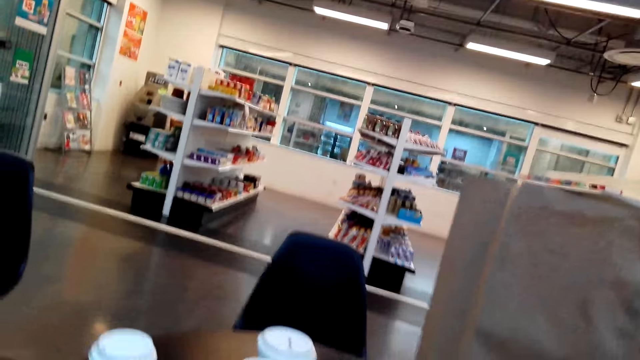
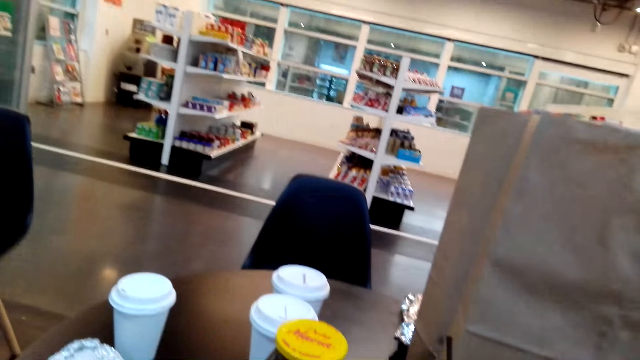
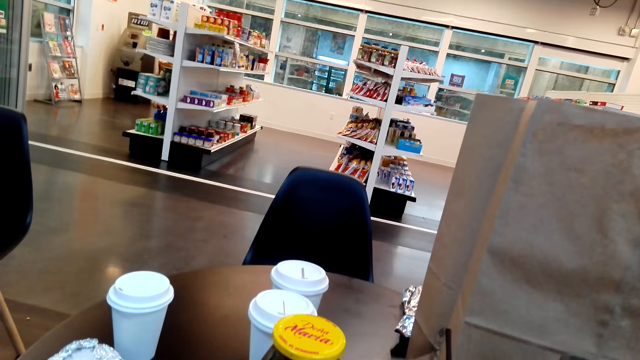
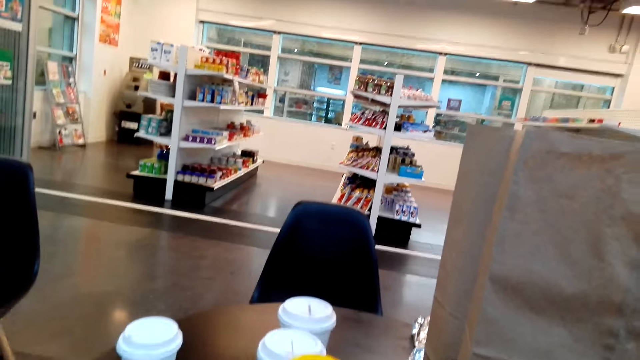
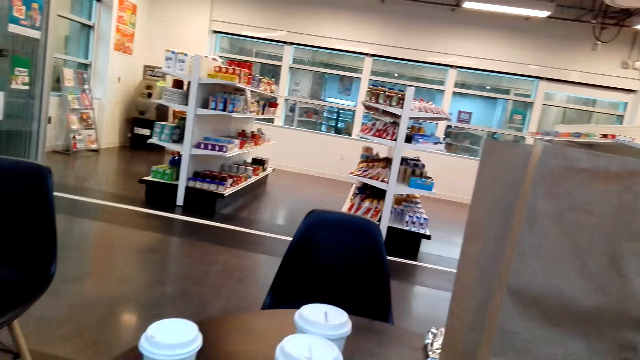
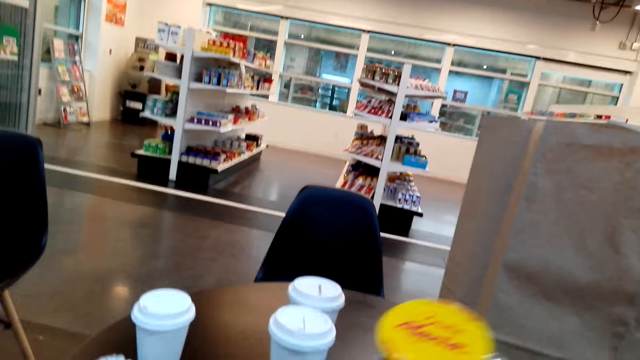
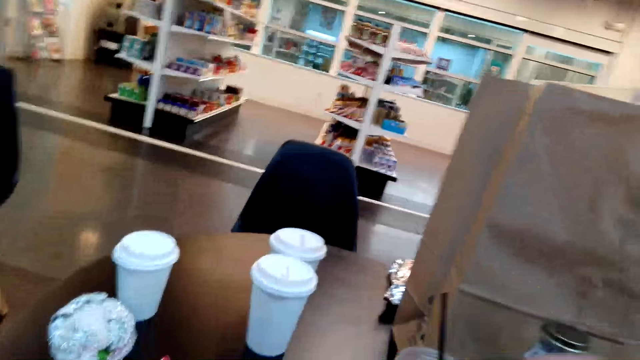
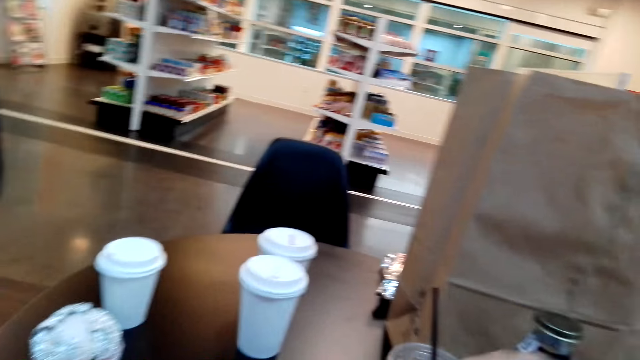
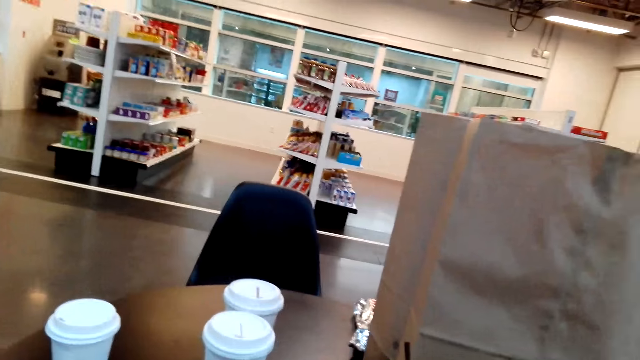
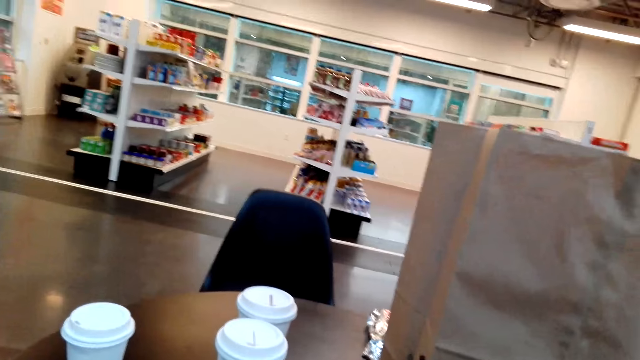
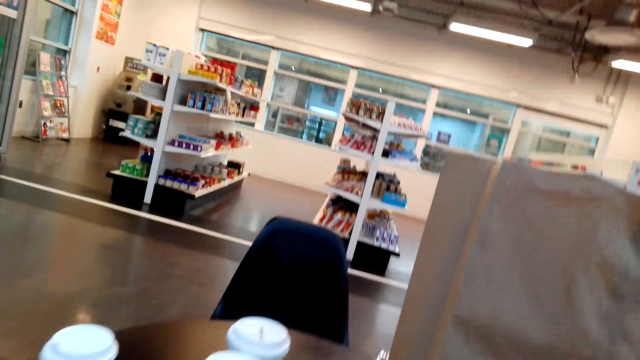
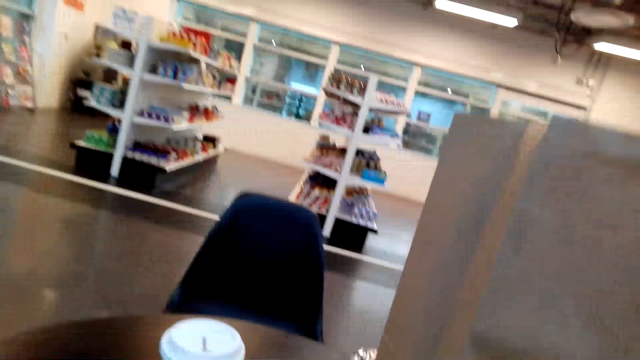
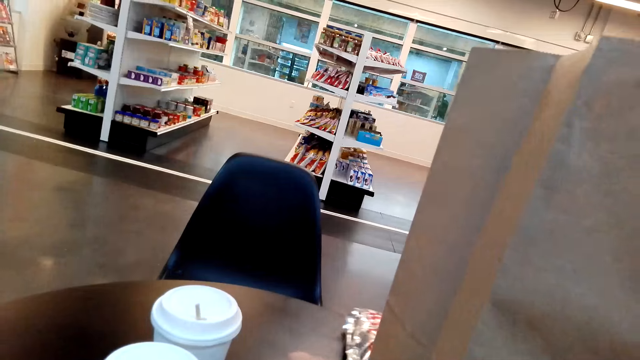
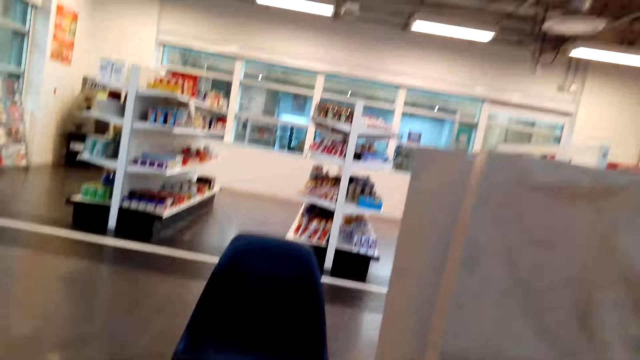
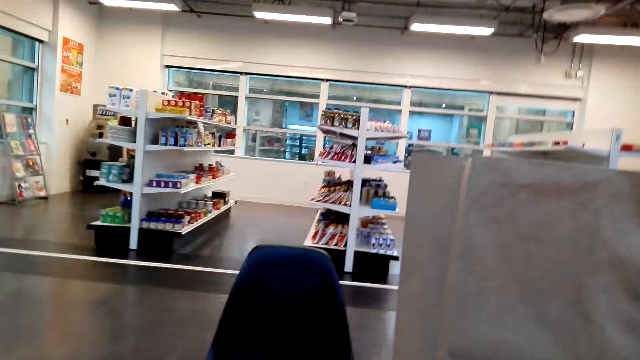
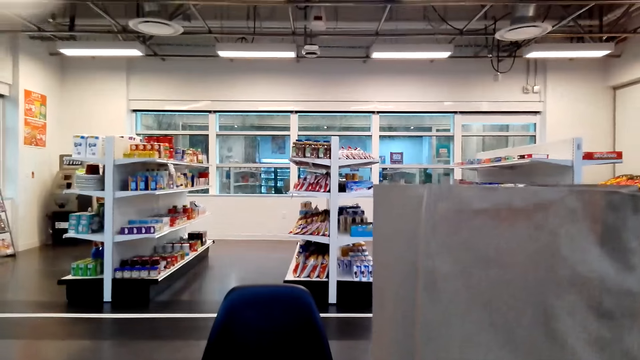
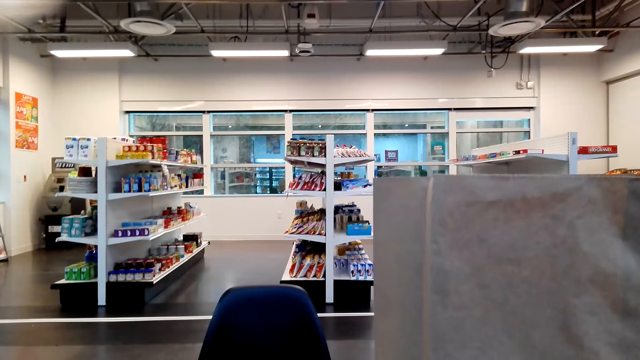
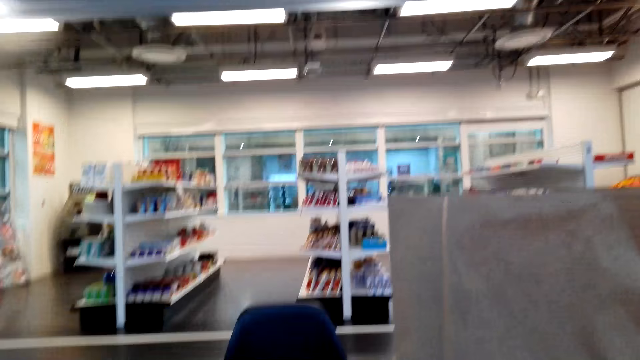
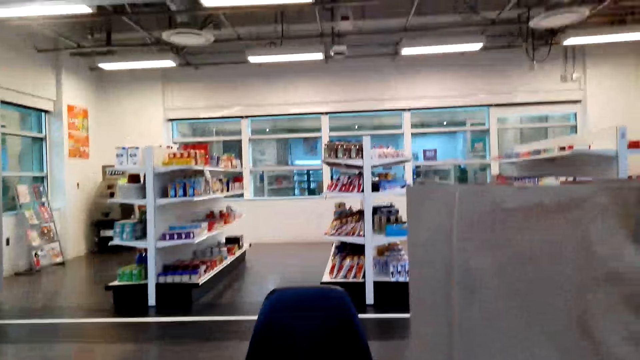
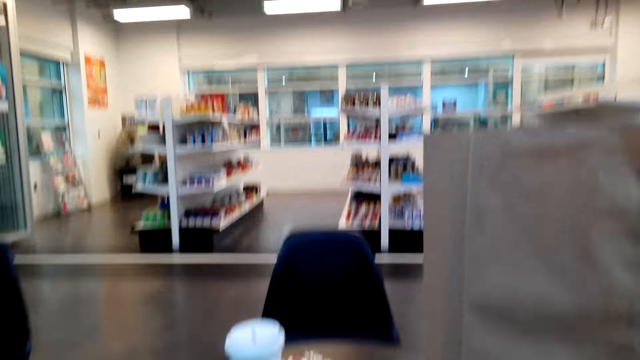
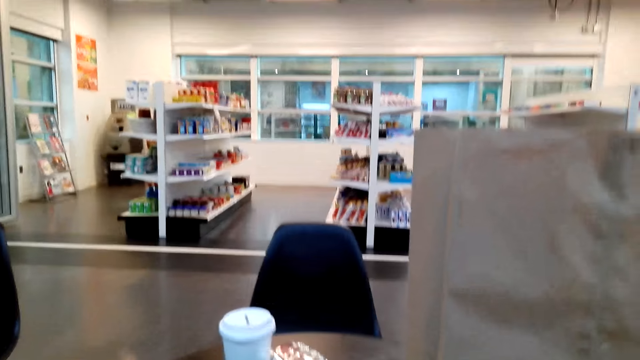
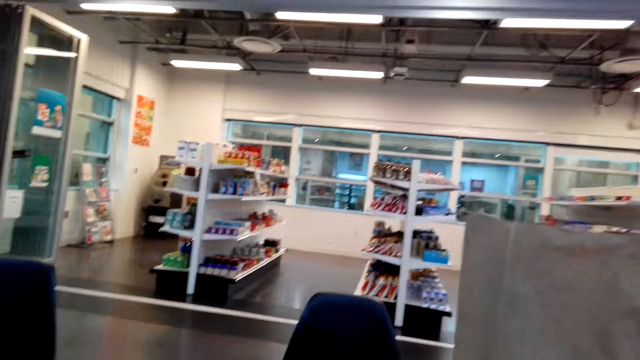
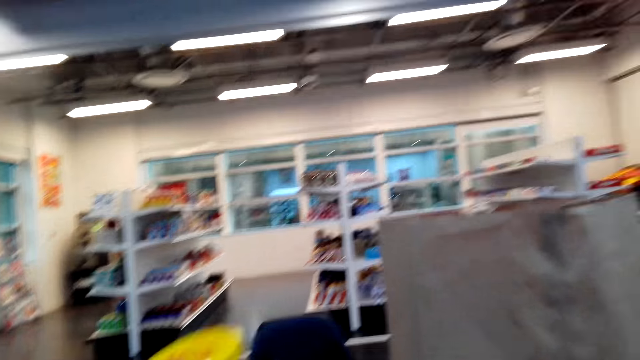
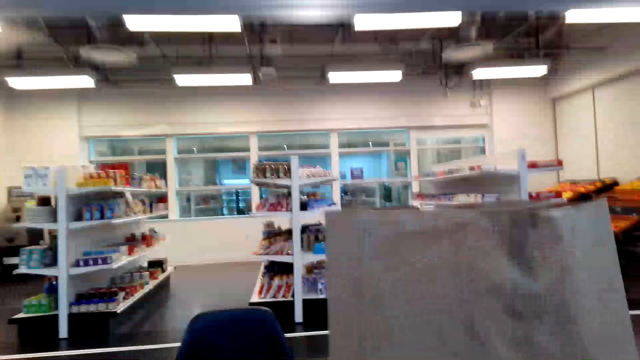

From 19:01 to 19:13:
The camera wearer picks up a jar from the table. They move something on the table.

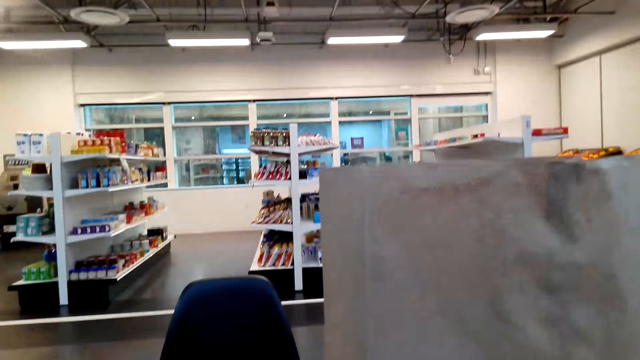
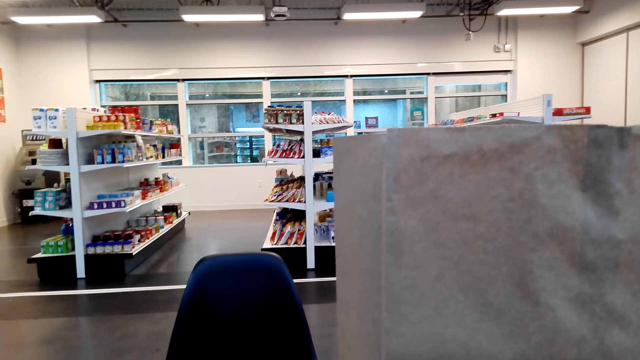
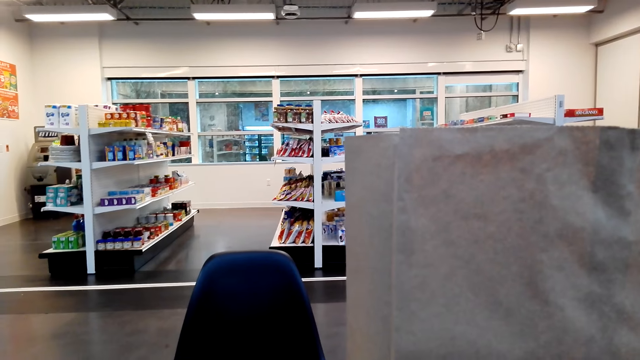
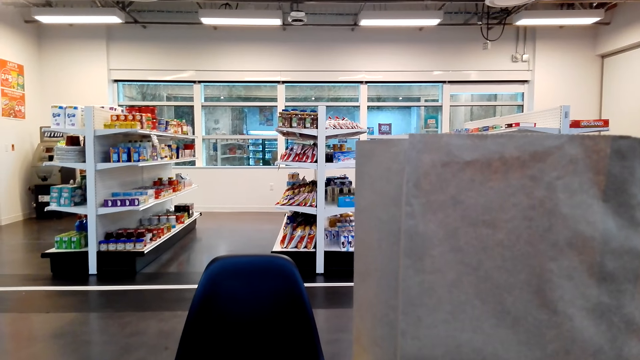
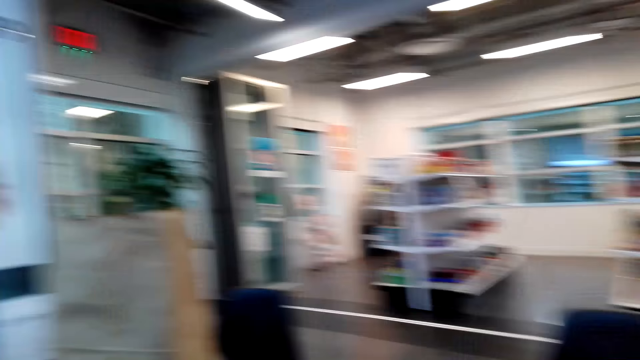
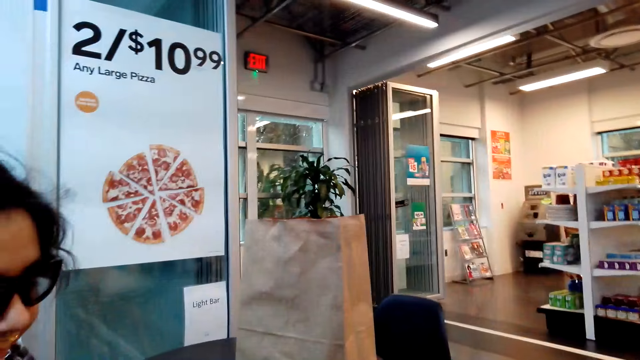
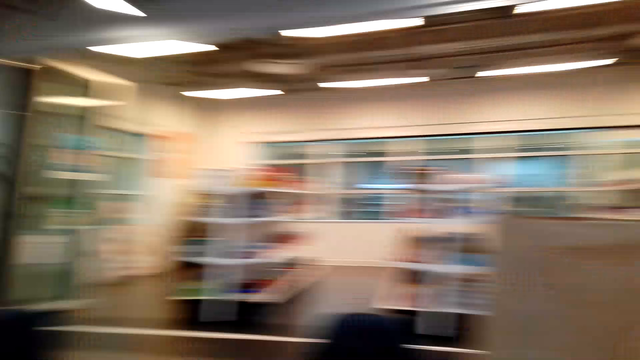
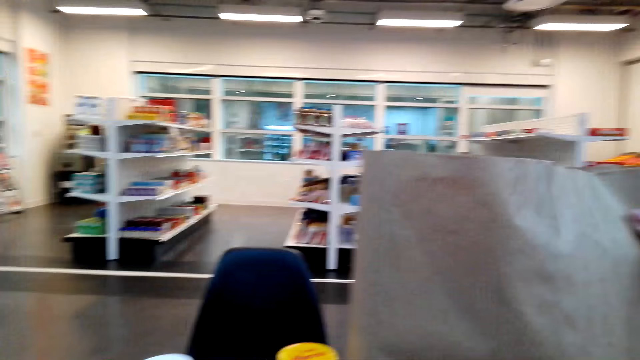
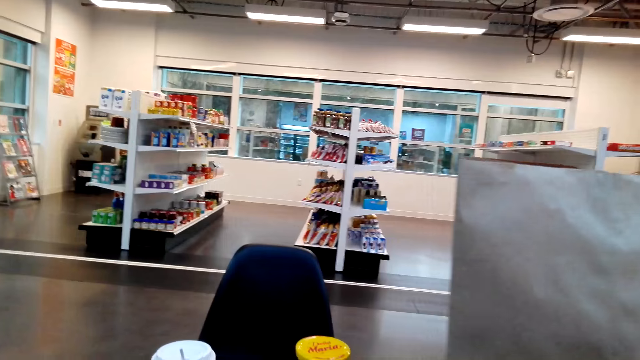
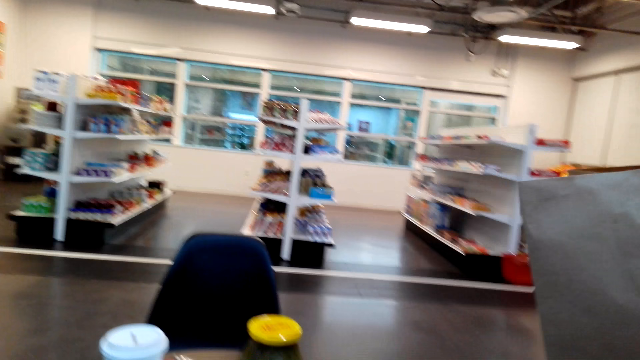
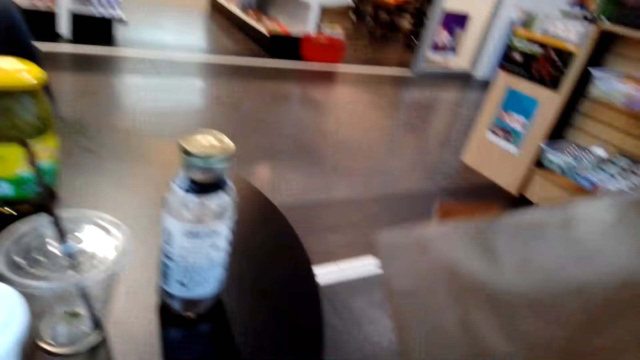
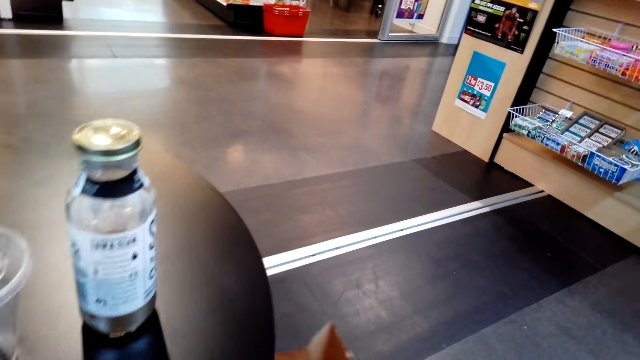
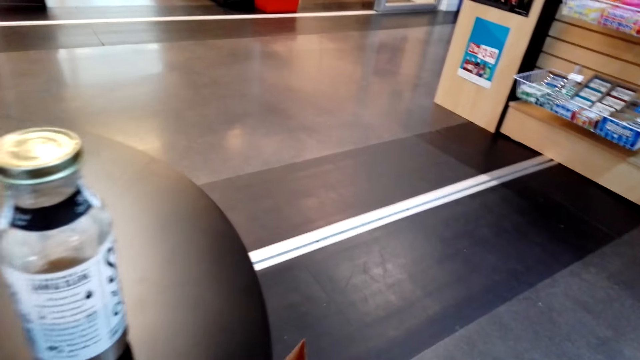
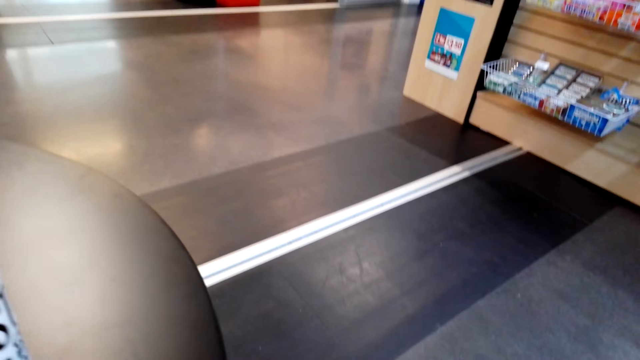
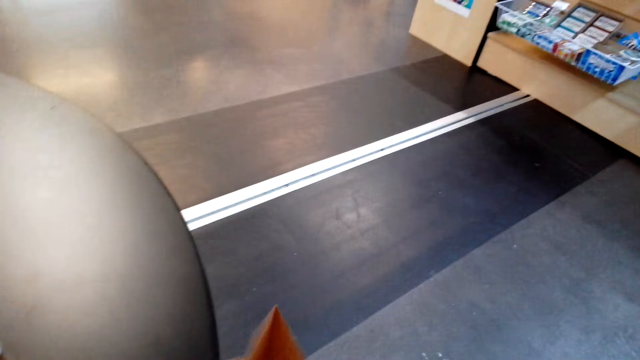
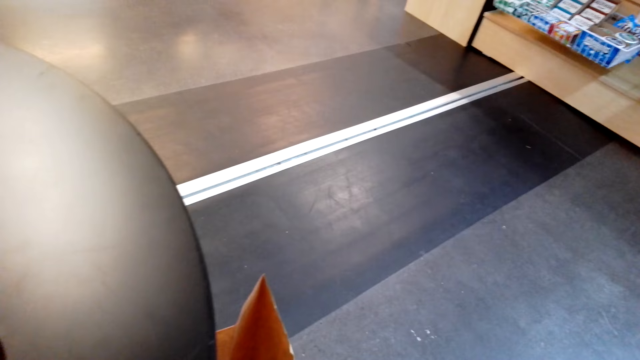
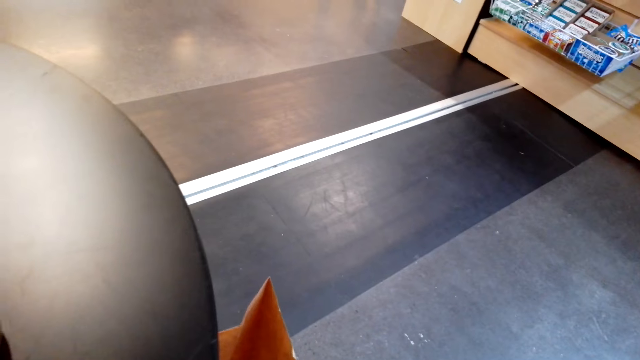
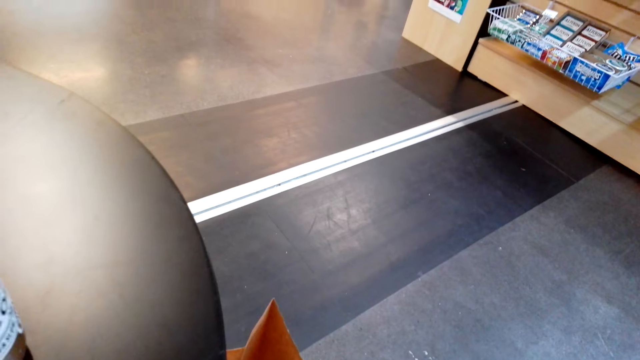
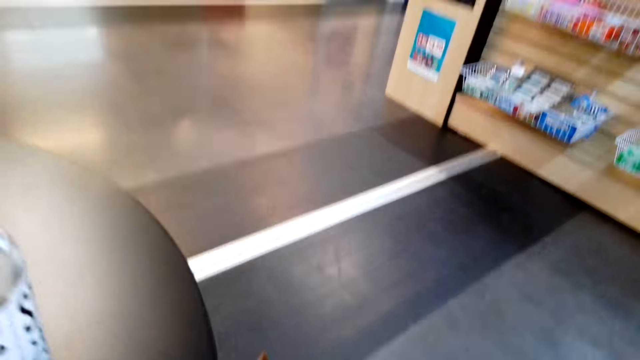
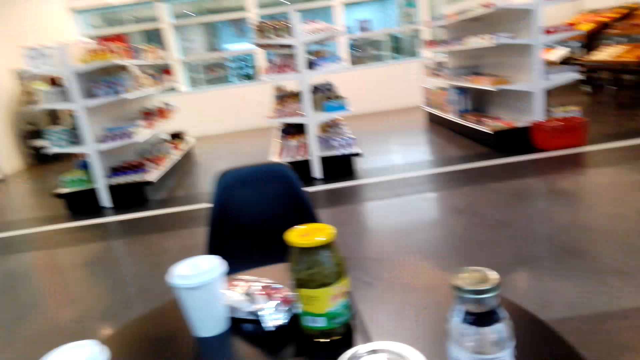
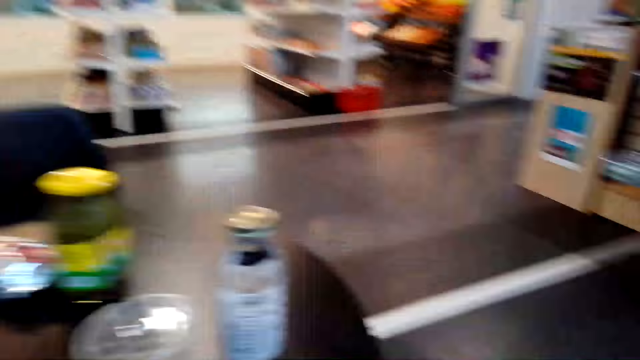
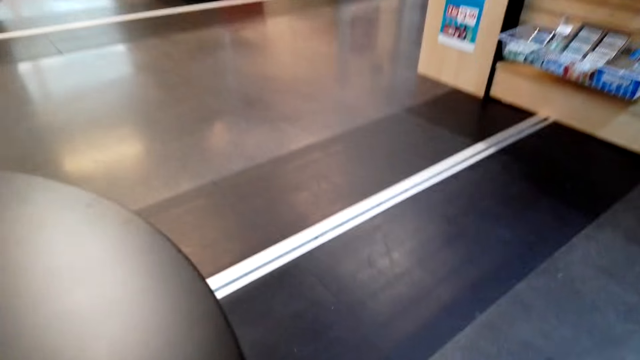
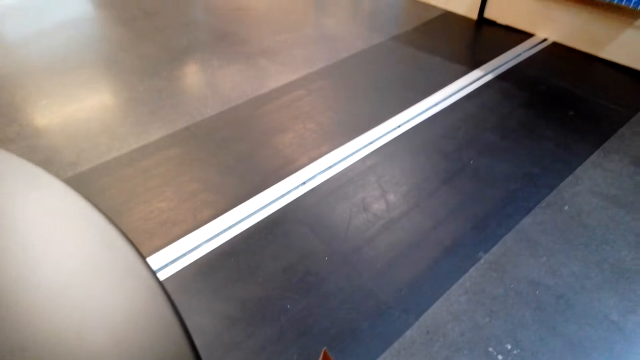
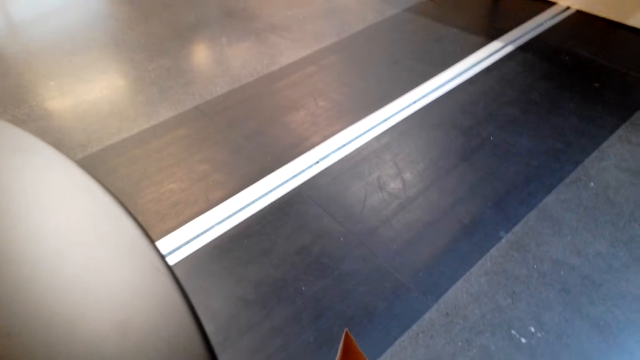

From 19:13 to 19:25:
The camera wearer moves a brown bag from the table to the floor. They pick up the shopping bag from the table and place the shopping bag on the floor.
